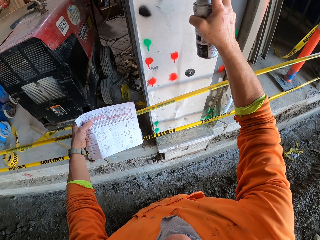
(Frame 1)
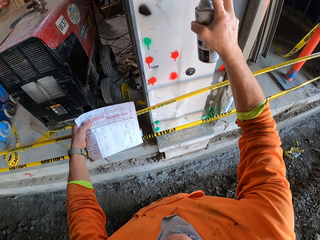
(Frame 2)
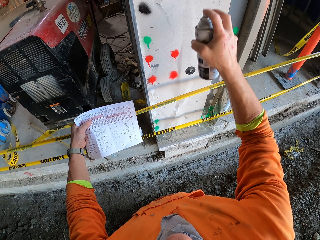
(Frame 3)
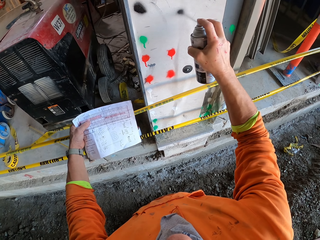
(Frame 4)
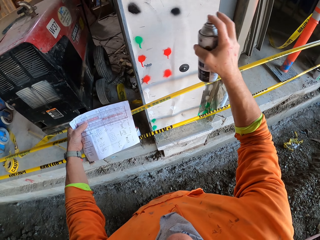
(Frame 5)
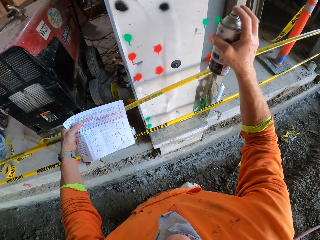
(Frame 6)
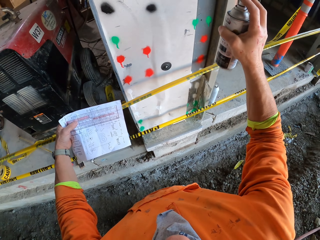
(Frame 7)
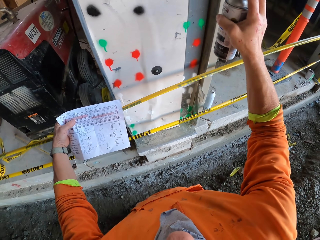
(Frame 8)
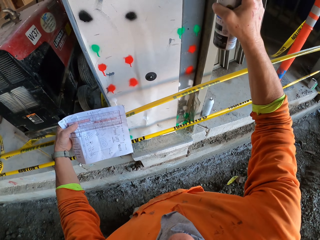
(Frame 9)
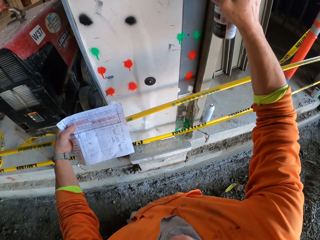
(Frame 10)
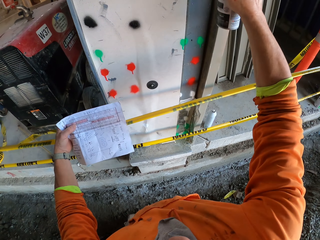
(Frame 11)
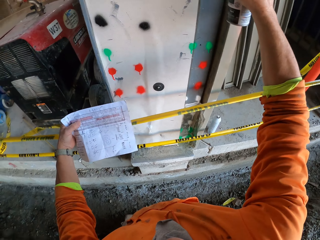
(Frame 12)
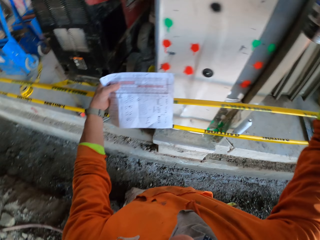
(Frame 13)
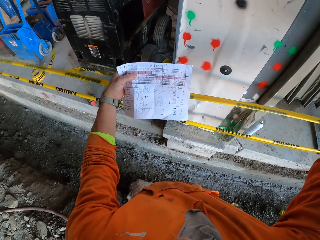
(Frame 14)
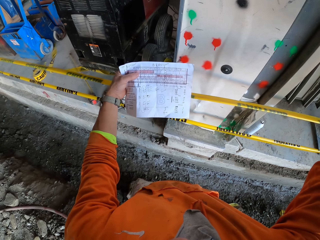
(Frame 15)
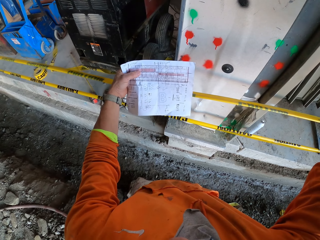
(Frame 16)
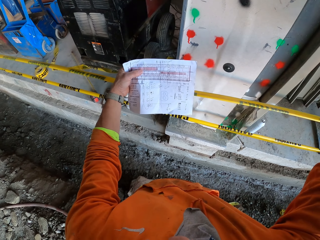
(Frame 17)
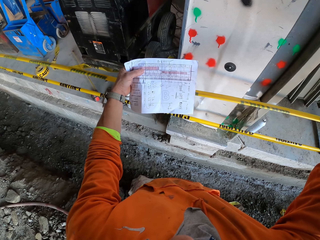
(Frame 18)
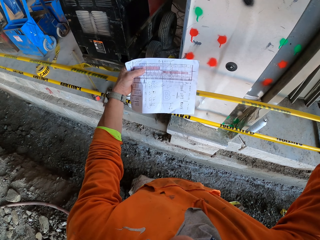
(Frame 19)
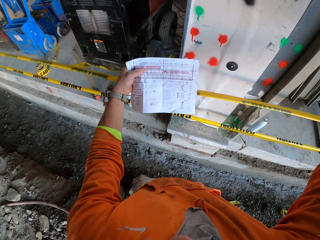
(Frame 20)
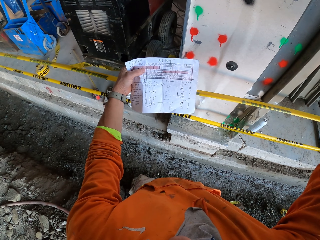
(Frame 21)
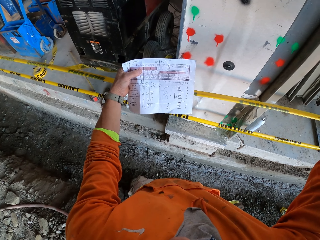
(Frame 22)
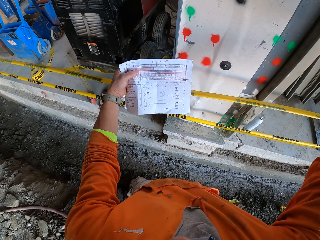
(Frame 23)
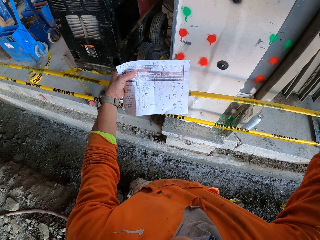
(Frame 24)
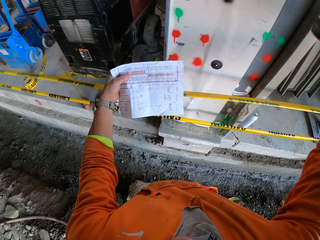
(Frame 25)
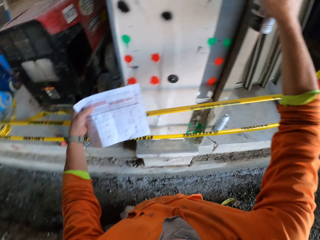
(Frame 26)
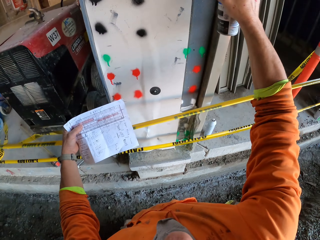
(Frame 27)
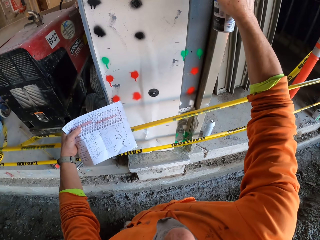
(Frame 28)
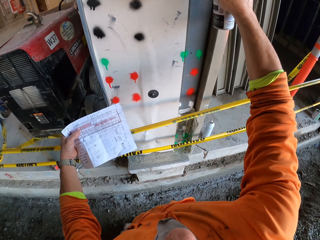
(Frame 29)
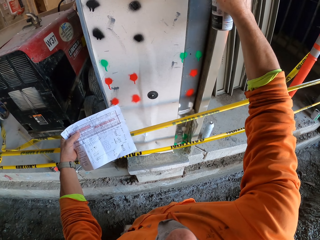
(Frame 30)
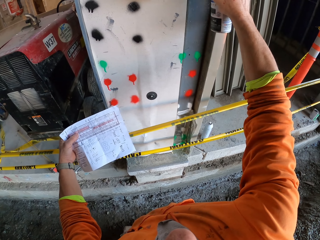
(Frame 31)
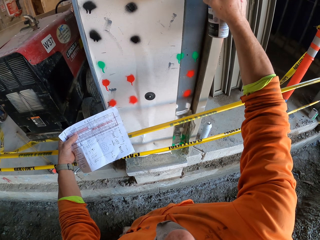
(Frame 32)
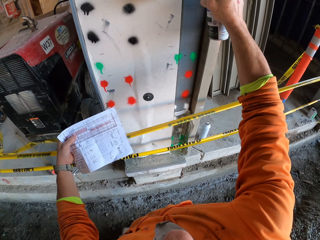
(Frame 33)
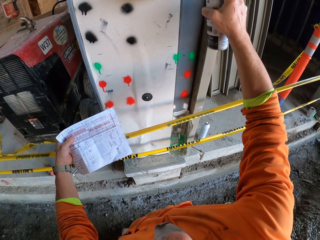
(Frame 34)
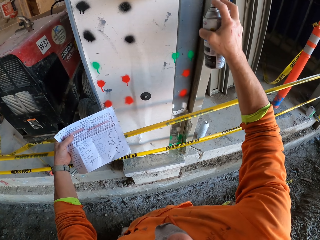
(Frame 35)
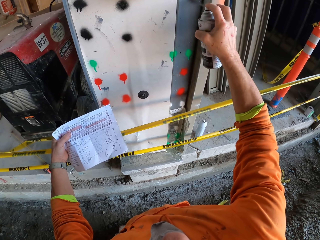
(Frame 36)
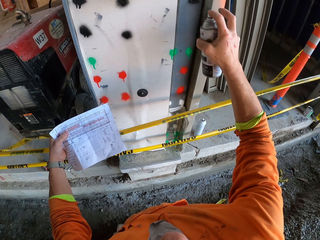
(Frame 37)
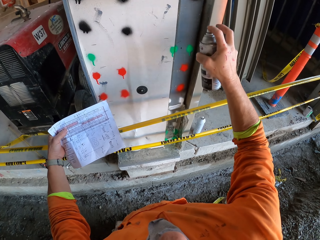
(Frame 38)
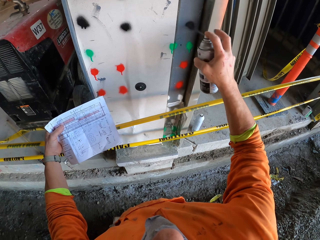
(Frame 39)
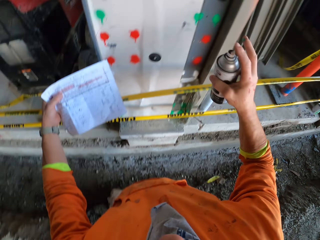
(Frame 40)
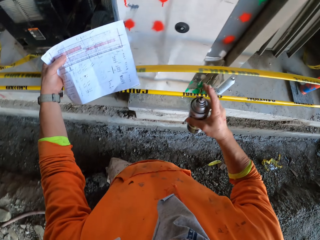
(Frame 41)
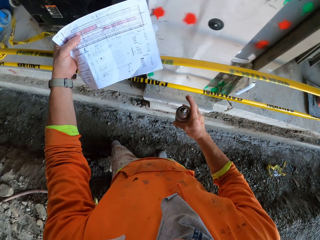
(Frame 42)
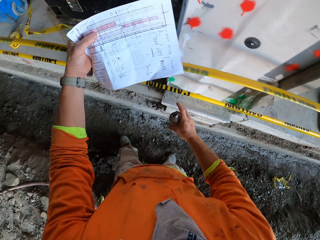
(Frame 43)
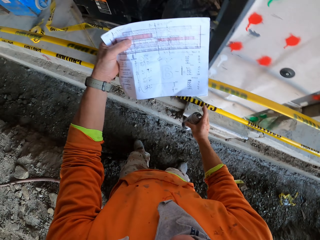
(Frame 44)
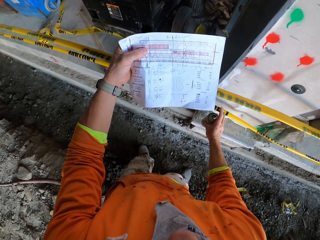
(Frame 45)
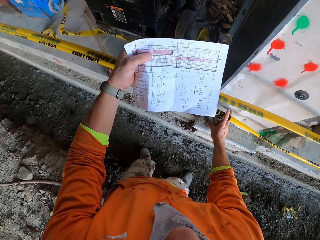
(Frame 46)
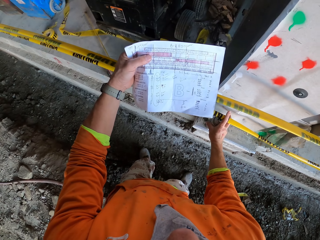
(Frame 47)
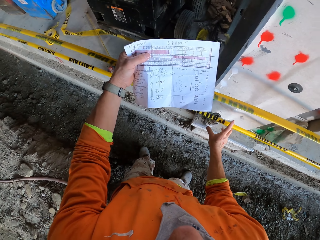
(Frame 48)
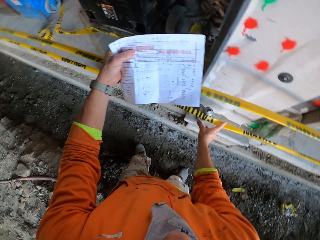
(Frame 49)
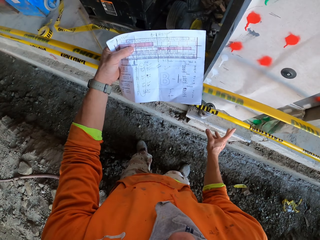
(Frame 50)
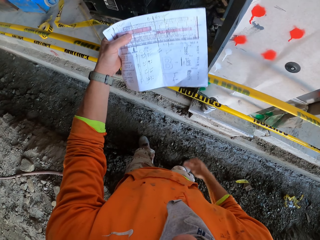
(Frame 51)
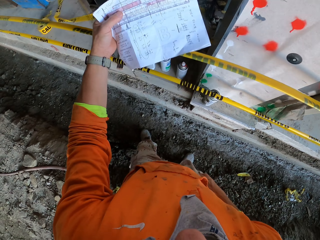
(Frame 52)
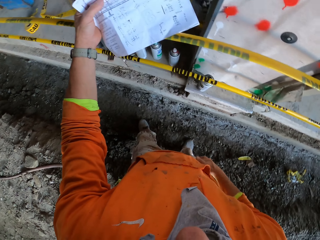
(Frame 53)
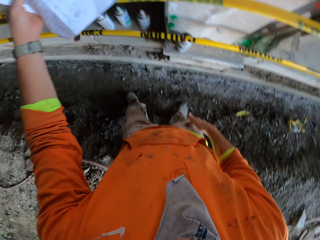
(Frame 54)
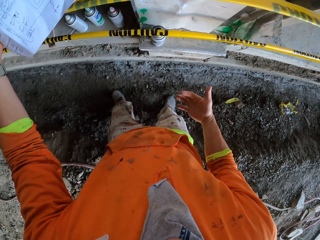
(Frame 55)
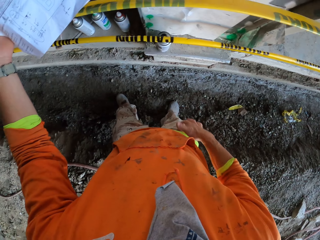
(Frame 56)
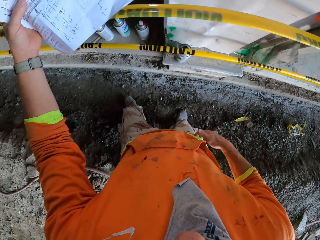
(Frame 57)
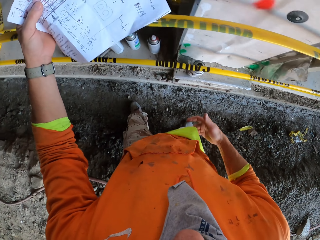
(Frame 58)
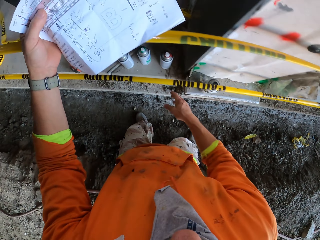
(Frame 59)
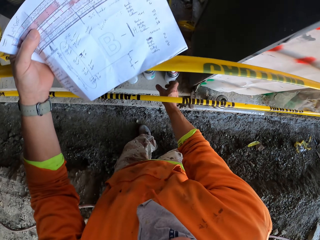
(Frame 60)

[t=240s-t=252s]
The camera wearer looks at the paper. He sprays black paint on the wall. He puts the black paint bottle down. He wipes his right hand on the cloth.

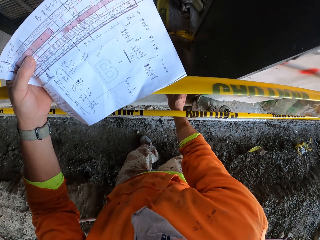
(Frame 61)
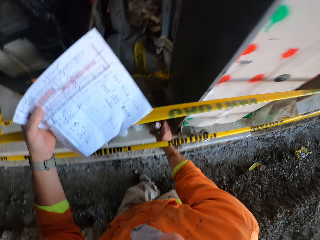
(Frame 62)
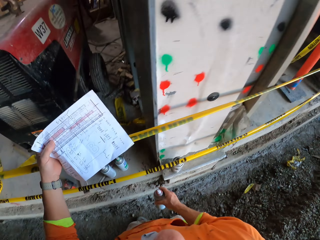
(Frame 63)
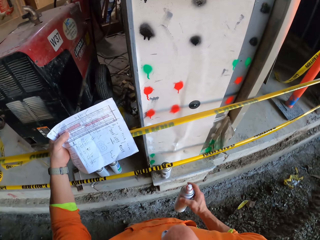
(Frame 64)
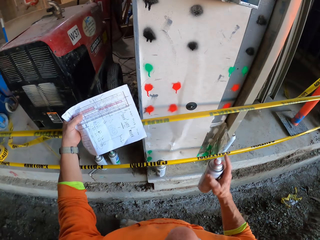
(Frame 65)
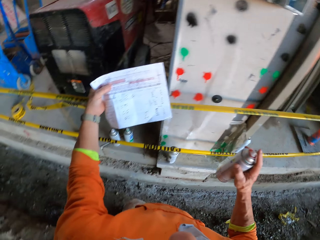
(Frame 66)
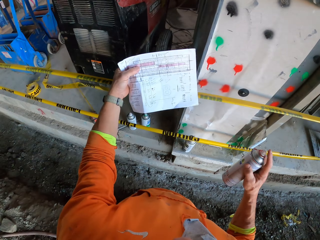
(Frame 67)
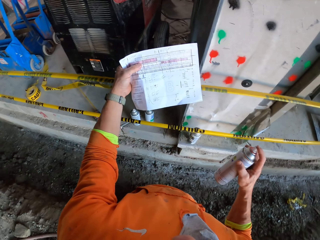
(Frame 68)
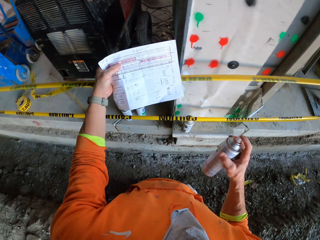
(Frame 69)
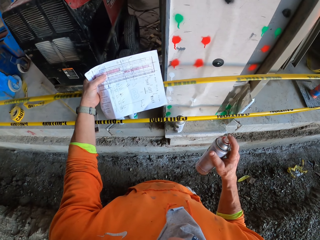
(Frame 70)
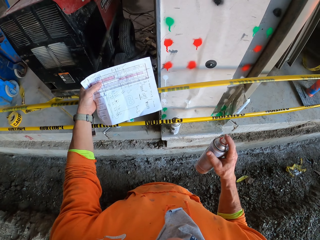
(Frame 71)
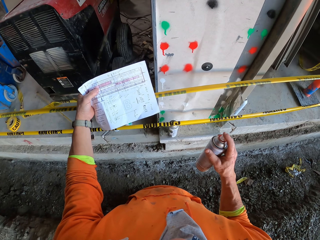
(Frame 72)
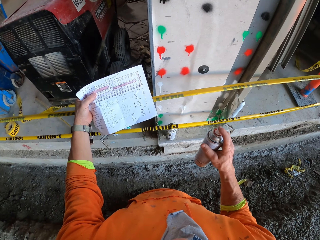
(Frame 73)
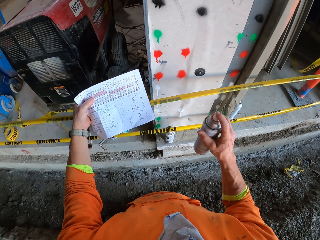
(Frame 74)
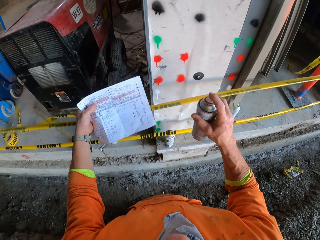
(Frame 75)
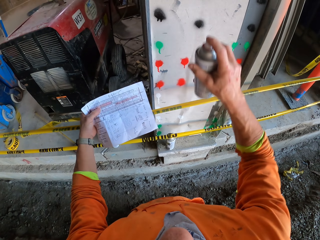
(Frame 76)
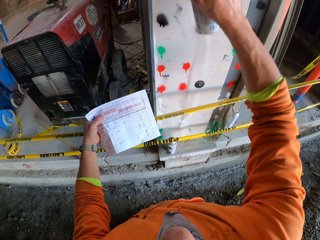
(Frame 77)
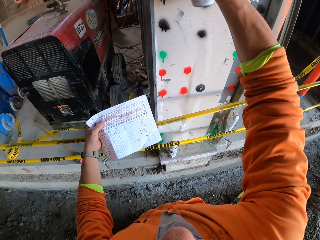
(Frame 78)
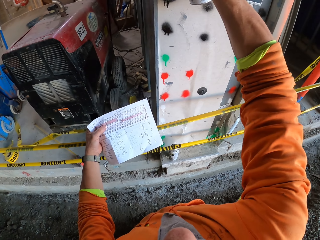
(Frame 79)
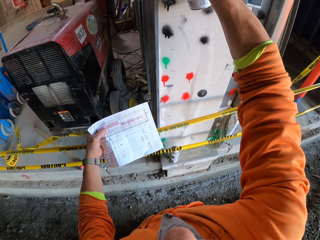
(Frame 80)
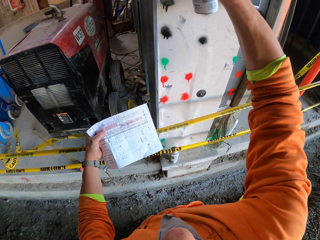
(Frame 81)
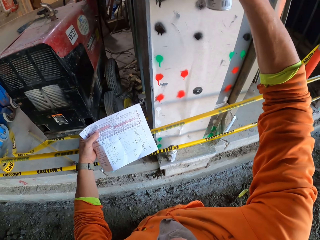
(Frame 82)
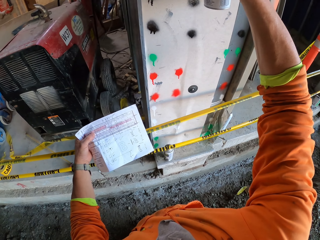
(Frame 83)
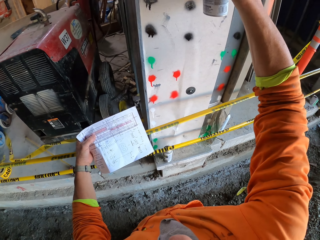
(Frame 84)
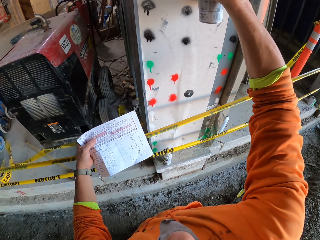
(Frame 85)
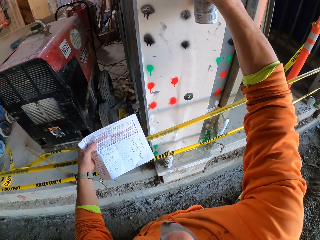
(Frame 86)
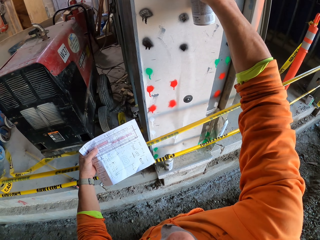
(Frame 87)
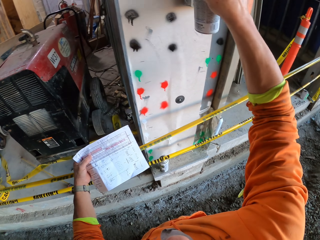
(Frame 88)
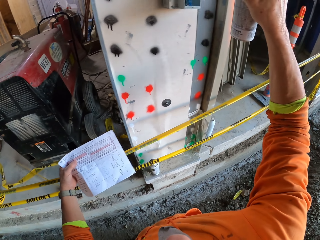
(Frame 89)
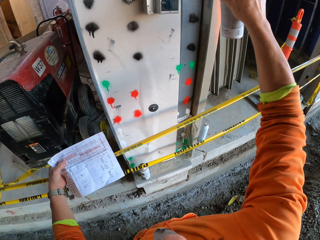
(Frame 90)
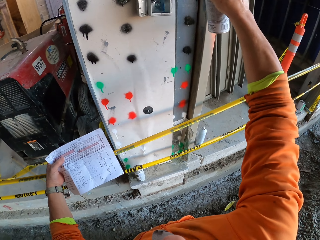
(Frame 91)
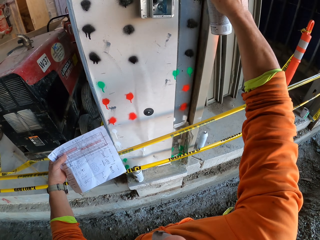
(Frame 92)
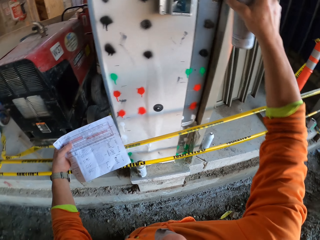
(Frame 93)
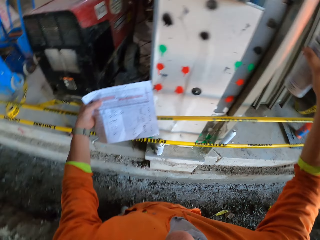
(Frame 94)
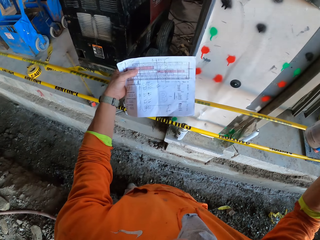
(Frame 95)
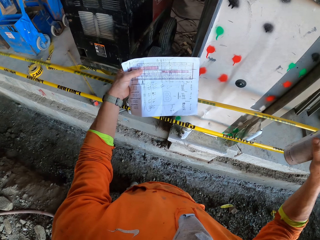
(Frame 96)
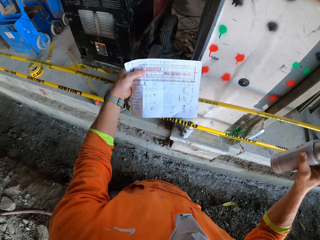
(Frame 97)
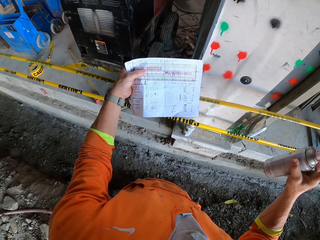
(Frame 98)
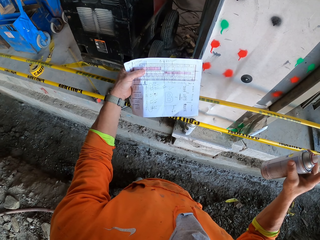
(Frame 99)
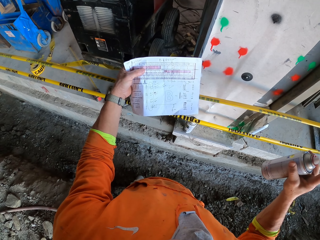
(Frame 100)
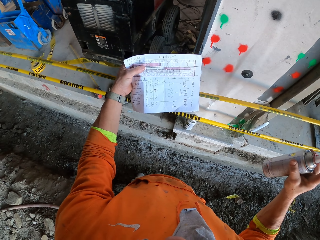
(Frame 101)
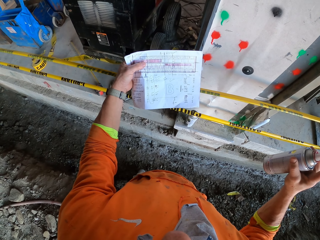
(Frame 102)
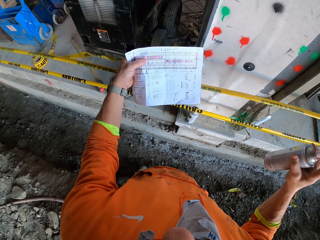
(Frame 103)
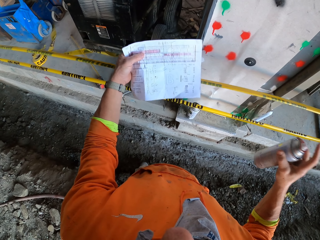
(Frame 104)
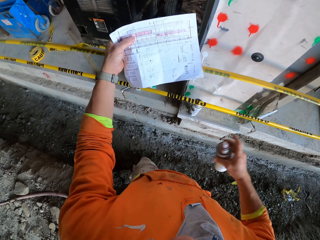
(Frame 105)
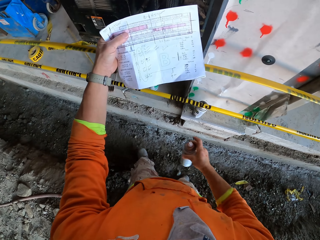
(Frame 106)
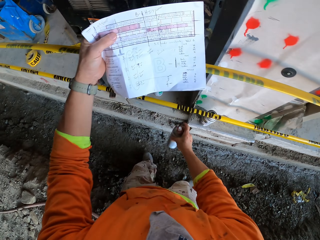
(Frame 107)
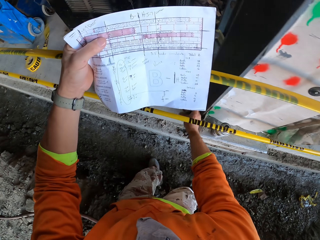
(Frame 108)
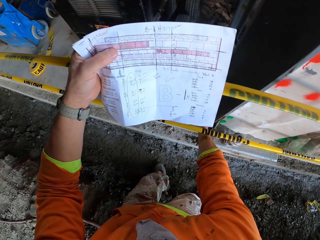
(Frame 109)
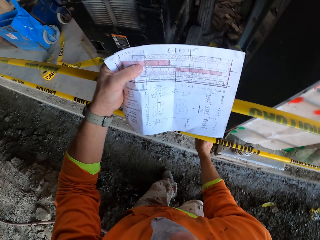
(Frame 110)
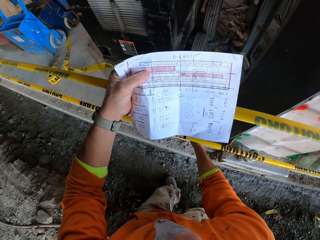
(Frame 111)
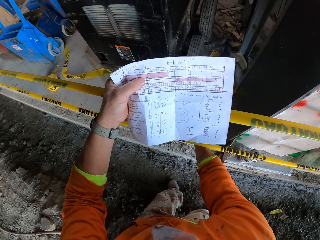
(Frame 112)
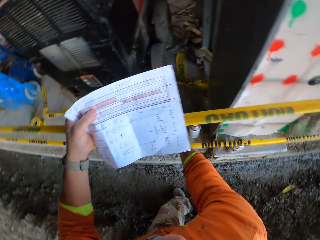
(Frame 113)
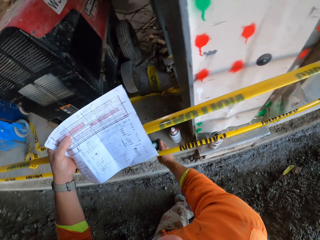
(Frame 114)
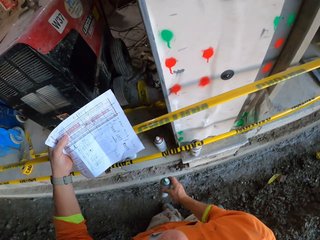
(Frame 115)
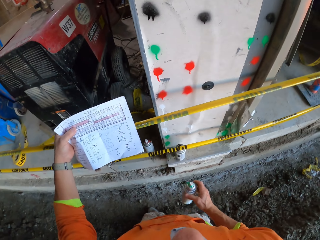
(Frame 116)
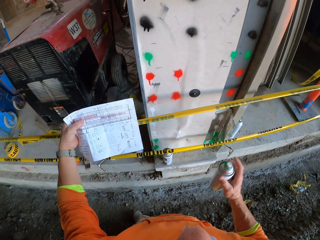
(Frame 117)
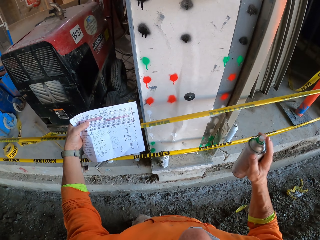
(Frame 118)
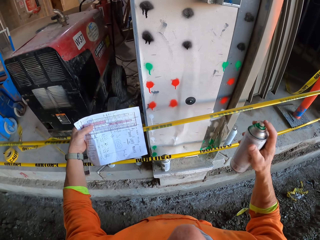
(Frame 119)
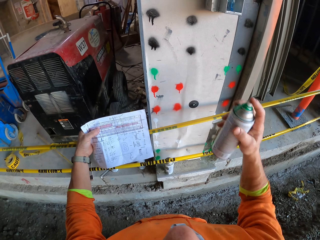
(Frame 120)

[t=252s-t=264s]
The camera wearer picks up red spray paint. They look at the paper. They spray red paint on the wall. They look at the paper. They put the red paint bottle down on the floor. They pick up a paint bottle.
